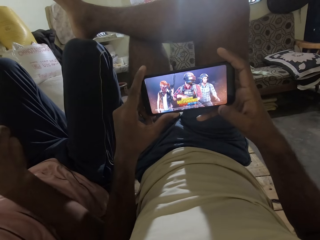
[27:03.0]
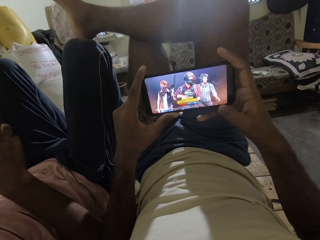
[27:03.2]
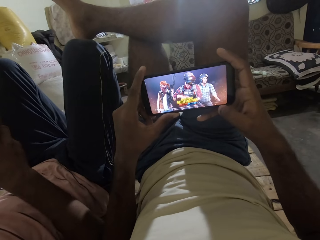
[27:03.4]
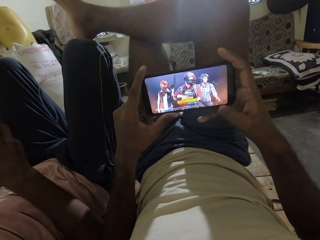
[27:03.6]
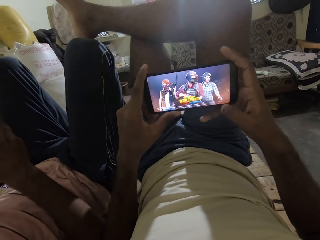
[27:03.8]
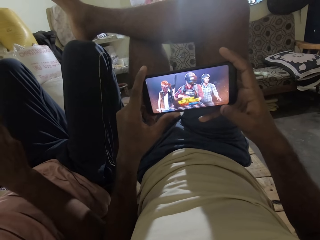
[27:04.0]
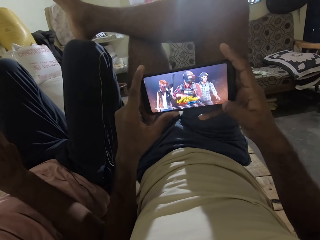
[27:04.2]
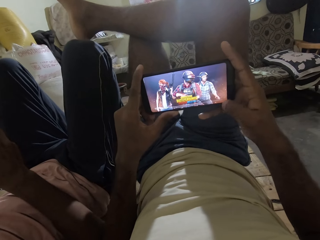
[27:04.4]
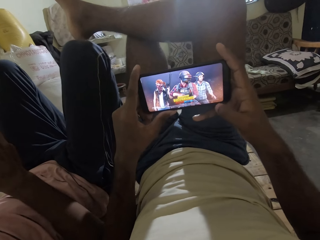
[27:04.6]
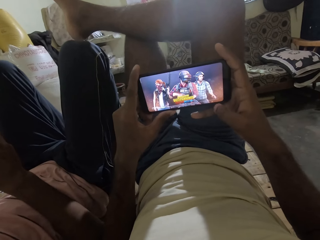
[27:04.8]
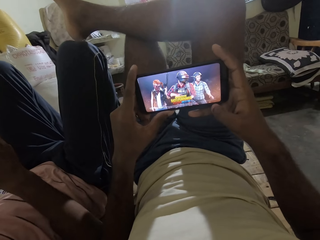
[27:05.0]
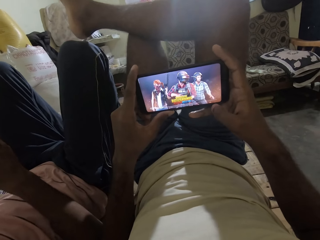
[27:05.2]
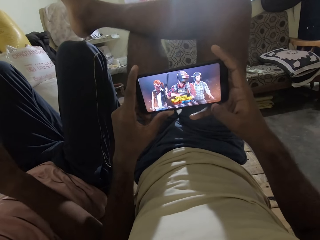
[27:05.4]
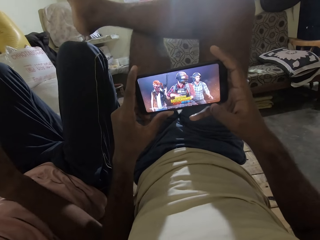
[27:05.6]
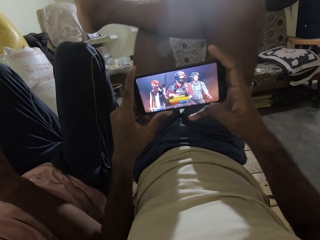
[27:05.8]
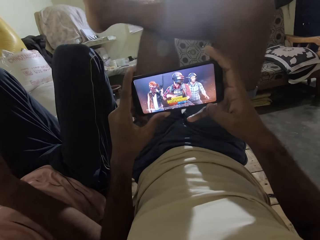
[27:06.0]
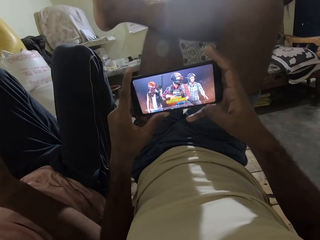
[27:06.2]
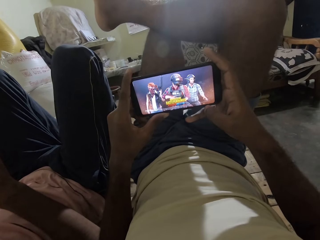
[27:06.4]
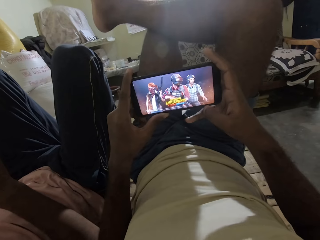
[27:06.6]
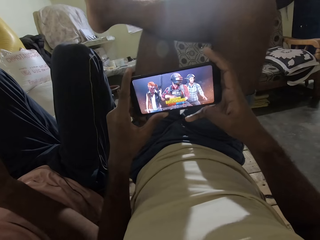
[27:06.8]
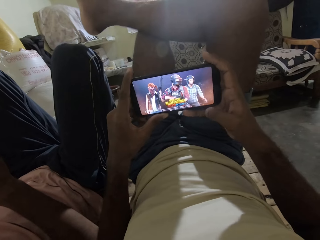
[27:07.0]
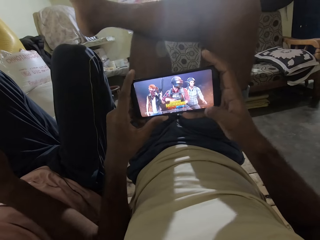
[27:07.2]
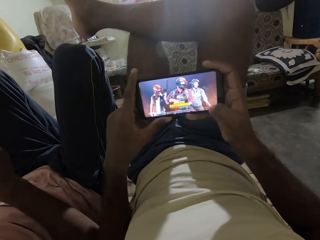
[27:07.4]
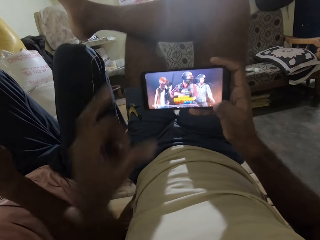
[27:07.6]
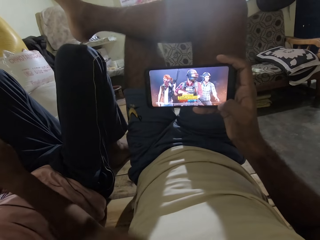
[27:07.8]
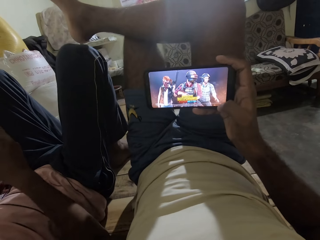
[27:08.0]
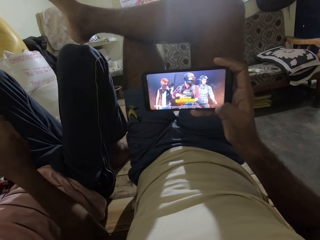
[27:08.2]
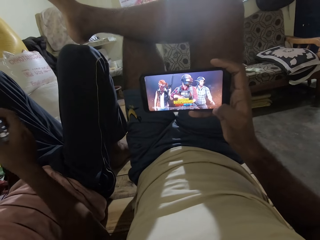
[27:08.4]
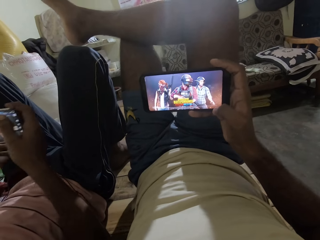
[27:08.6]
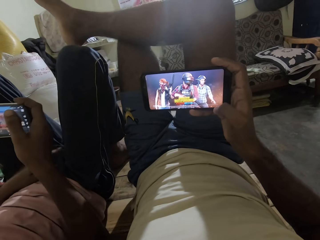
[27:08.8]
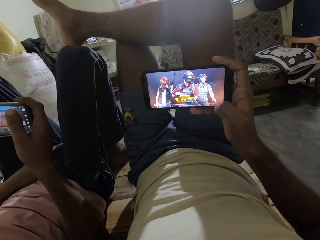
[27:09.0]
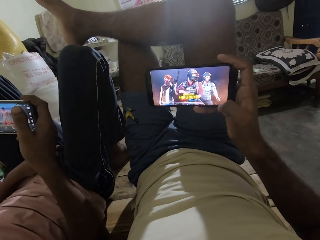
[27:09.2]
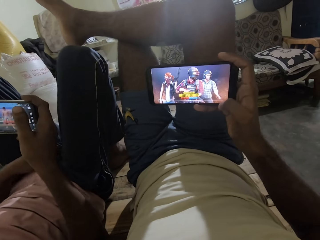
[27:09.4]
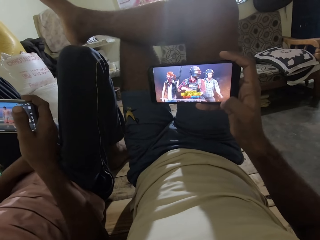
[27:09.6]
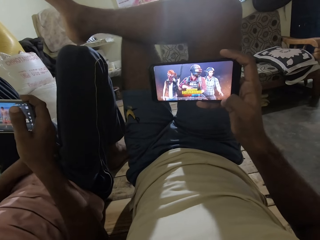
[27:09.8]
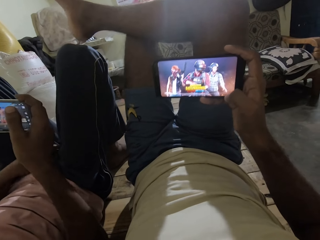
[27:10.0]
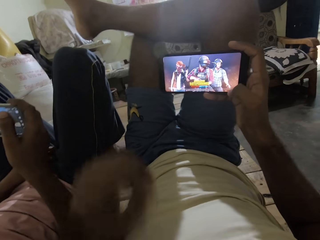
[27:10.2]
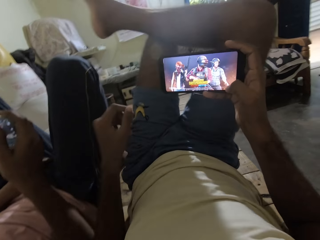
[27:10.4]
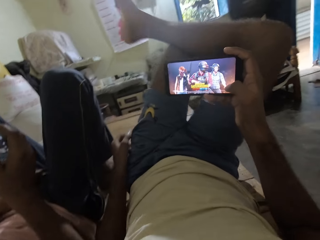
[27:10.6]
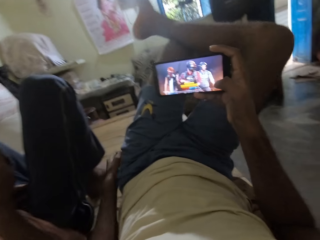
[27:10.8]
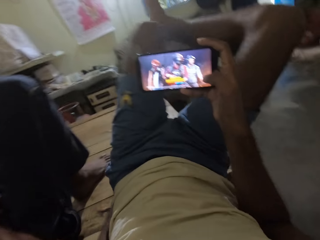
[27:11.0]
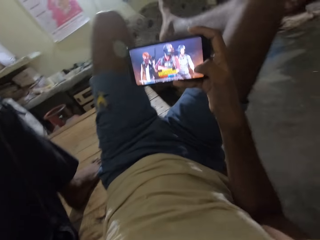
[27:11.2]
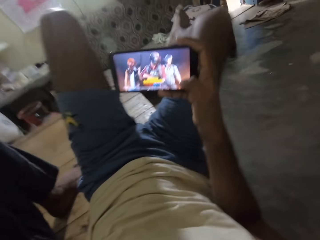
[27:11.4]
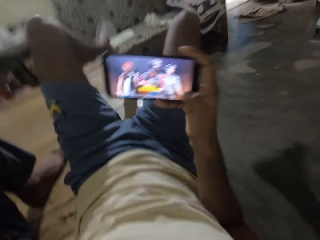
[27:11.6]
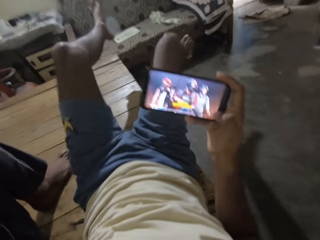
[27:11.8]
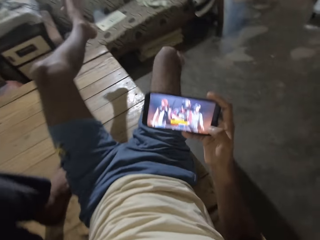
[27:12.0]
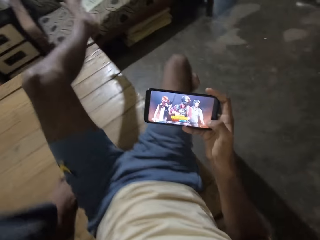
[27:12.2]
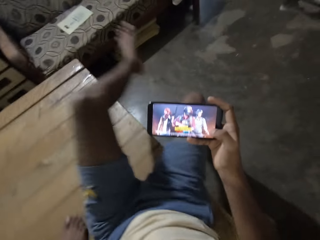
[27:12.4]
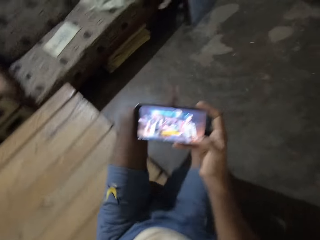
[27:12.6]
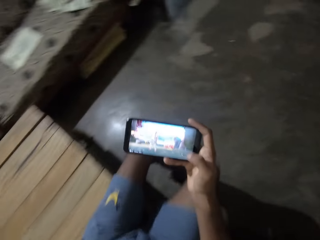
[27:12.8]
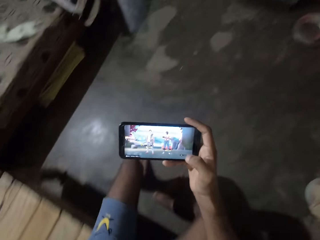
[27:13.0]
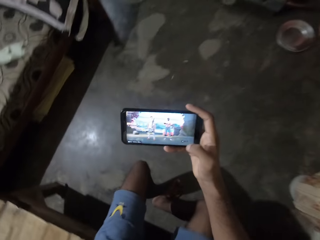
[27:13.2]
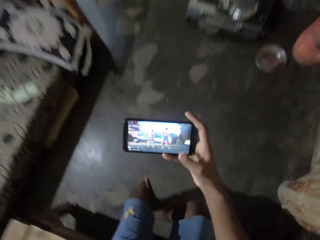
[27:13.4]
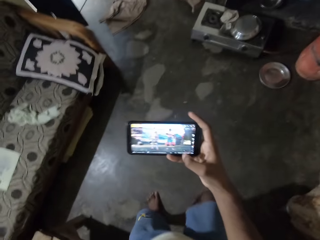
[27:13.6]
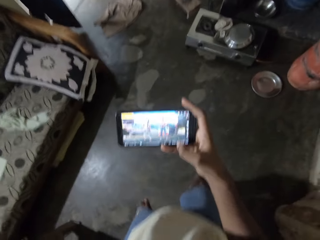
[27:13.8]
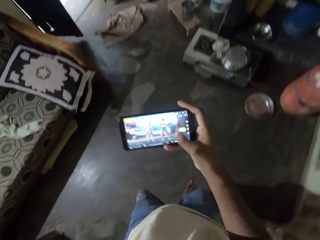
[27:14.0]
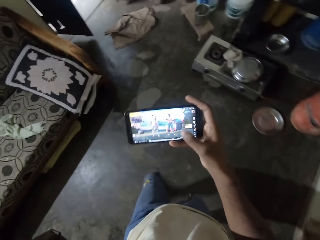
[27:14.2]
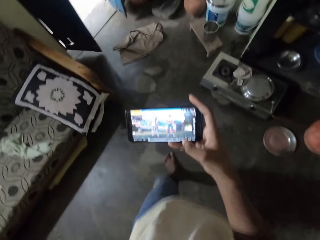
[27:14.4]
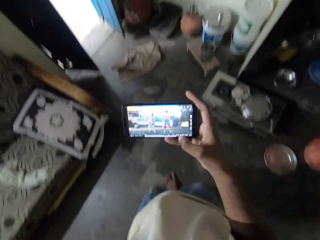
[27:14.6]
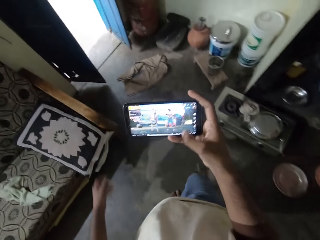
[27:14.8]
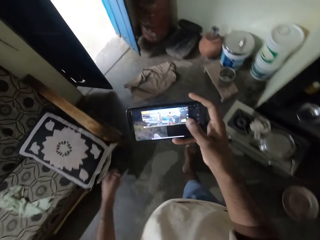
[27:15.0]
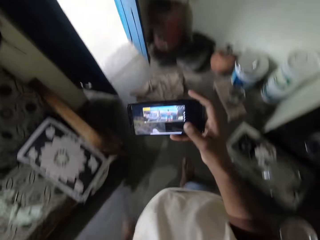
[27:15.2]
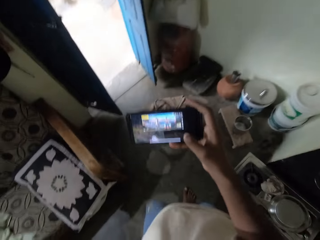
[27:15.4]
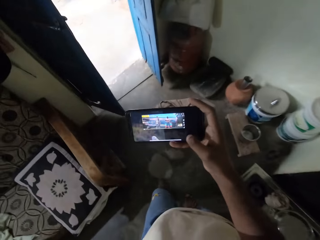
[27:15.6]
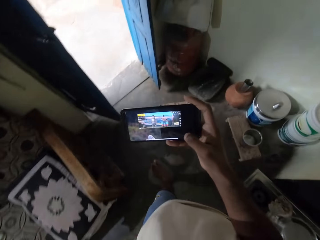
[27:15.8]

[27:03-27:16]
The camera wearer touches his face. He moves the hands. A man places his left hand on his body. The camera wearer gets up from the bed. He walks out of the house.

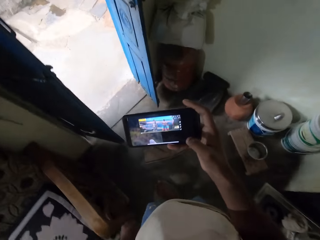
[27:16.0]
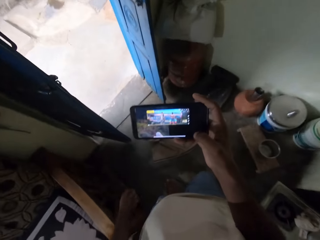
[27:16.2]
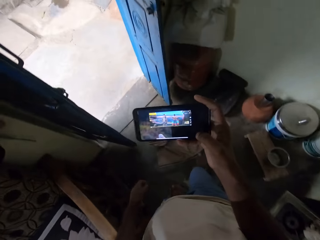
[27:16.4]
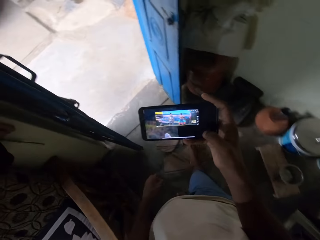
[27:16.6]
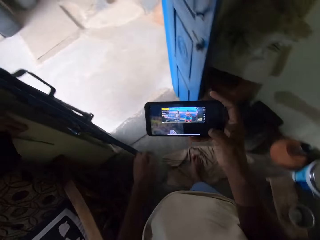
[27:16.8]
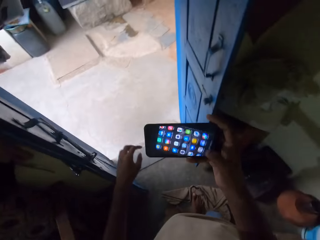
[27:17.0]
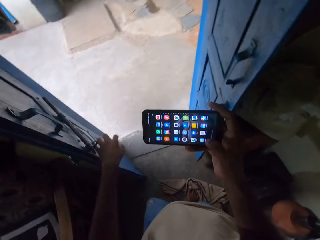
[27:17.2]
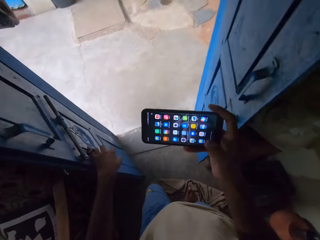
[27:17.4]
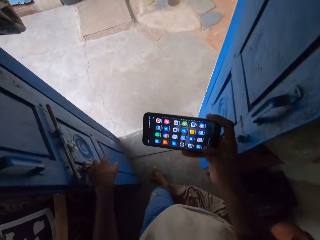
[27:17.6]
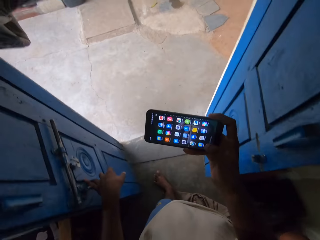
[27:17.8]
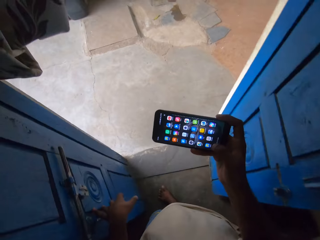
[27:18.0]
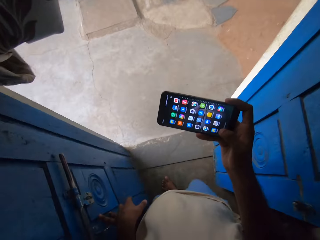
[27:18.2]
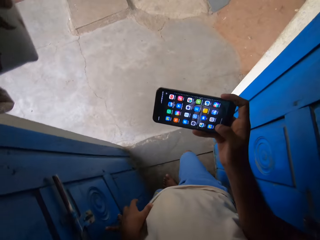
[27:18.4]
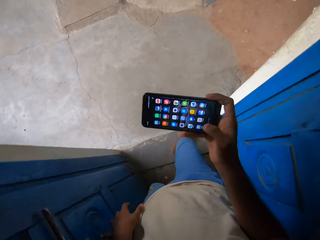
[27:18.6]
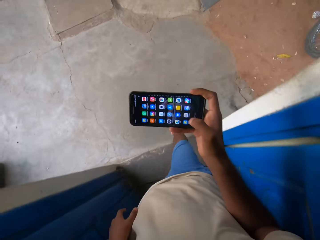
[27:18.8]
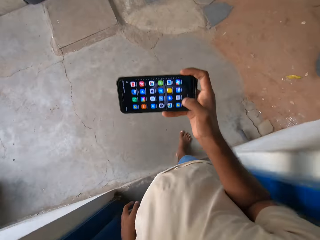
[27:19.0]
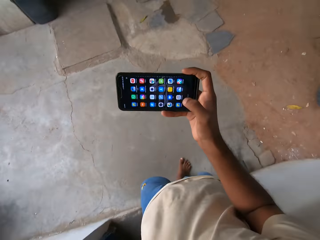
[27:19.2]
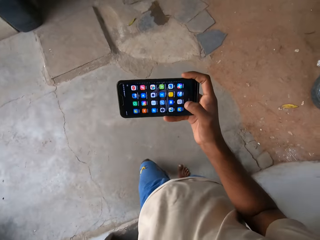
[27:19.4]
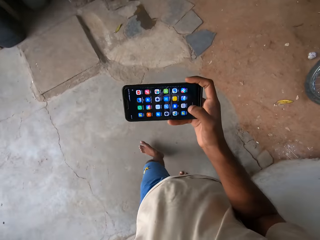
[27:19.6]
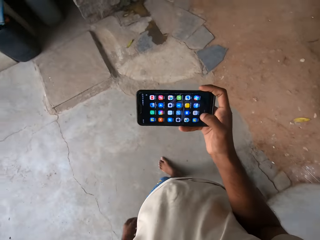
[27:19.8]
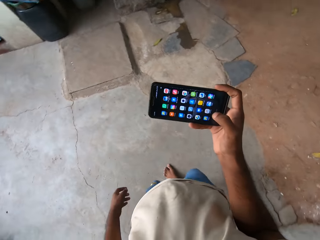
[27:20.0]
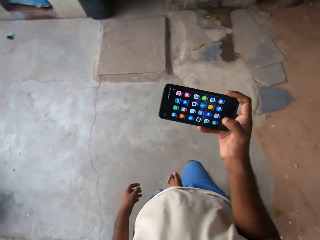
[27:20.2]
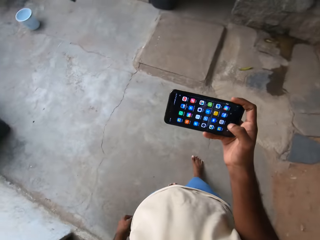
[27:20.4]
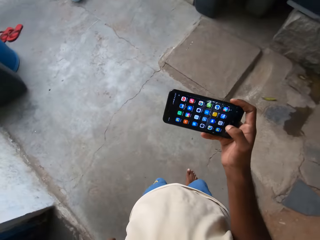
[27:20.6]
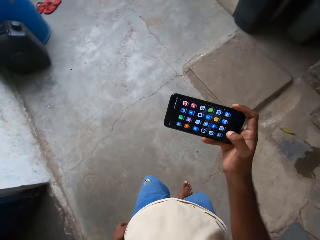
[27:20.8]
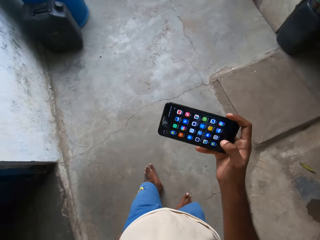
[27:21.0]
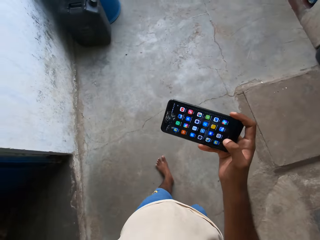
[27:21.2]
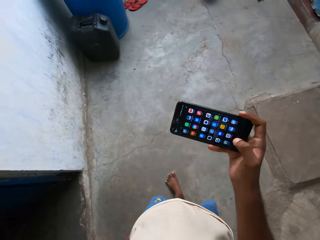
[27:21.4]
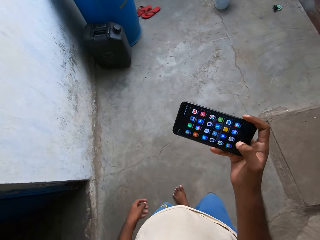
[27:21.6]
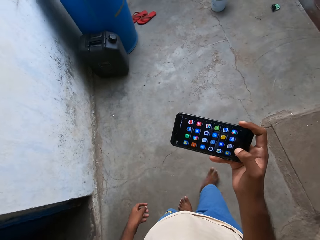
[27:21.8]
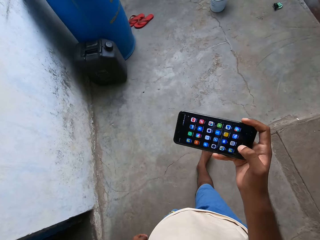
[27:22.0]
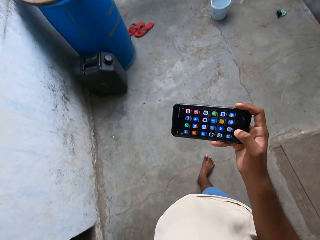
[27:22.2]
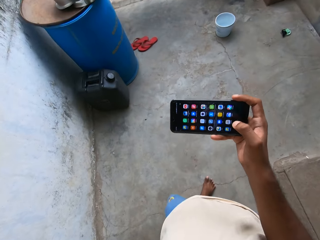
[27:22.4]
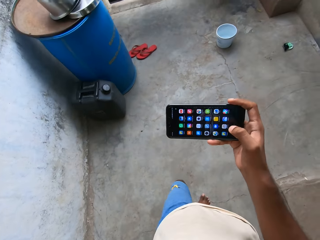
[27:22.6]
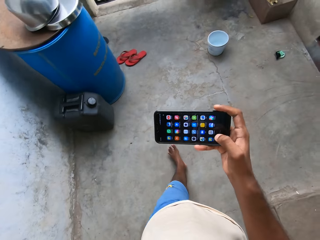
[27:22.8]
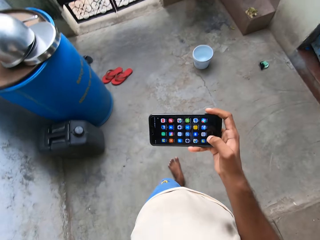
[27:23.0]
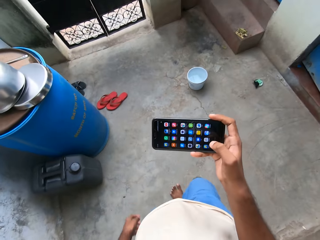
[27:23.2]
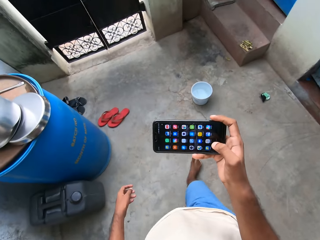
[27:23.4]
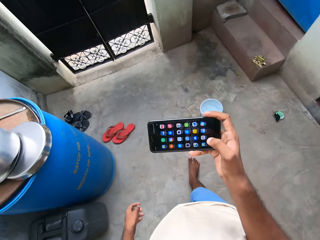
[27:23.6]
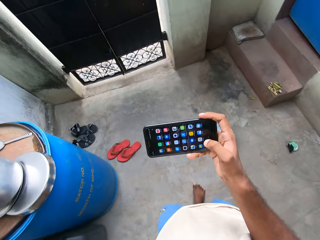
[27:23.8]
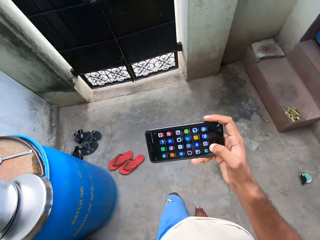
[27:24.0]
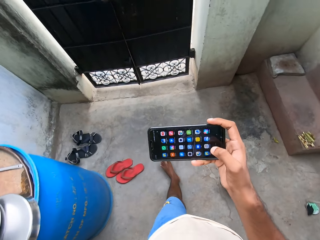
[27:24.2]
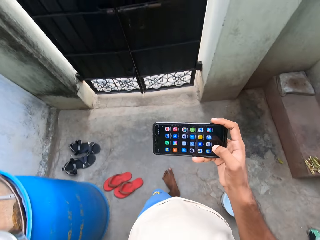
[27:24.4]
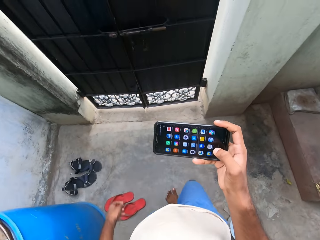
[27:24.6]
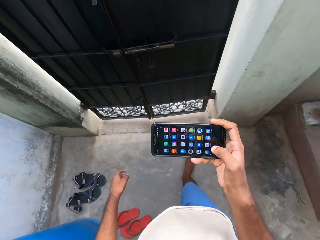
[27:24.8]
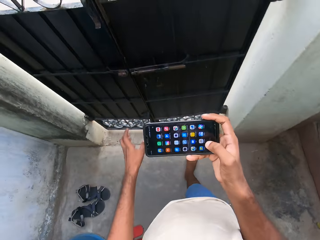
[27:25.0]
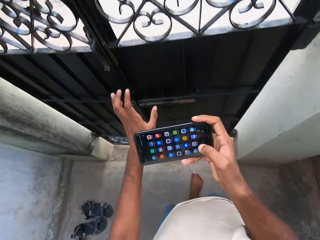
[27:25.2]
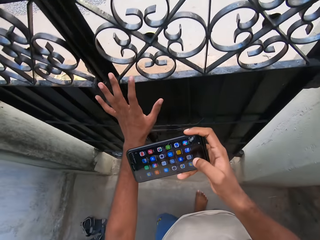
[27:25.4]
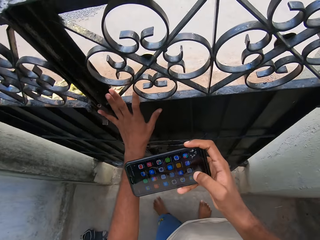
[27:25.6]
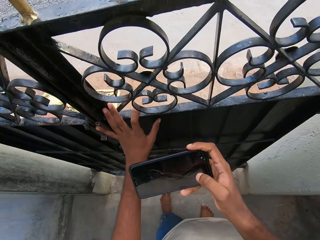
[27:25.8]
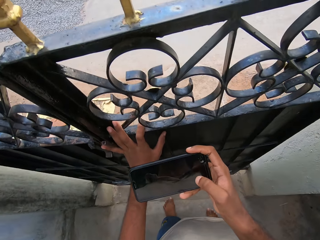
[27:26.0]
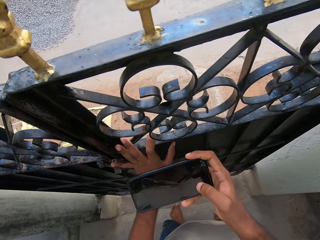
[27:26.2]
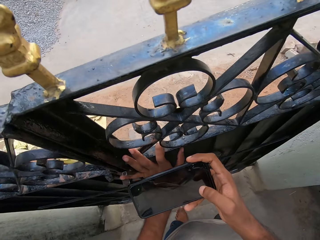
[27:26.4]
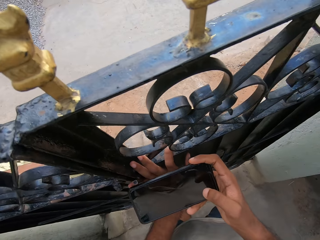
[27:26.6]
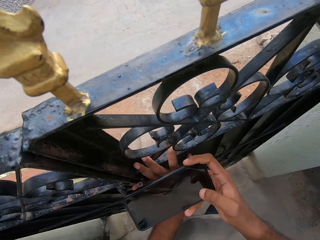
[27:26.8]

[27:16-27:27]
The camera wearer touches the door of the house with his left hand. He walks towards the gate of the compound. He places his left hand on the gate of the compound.
